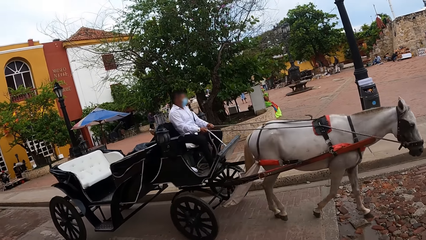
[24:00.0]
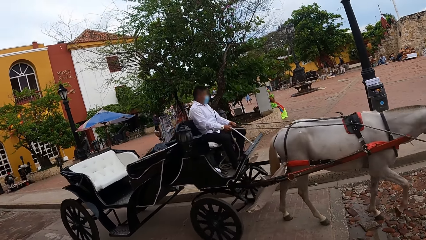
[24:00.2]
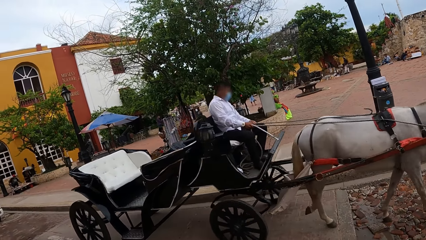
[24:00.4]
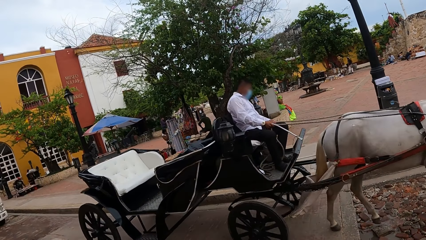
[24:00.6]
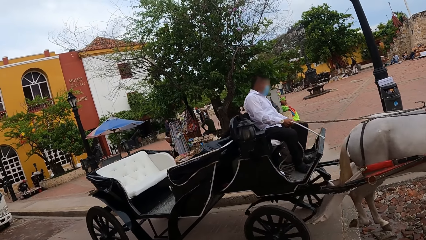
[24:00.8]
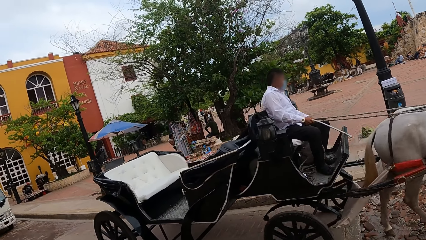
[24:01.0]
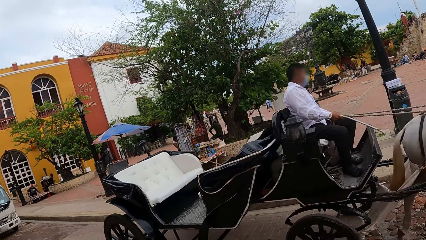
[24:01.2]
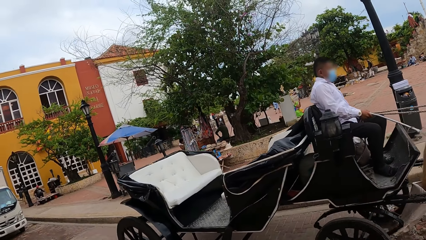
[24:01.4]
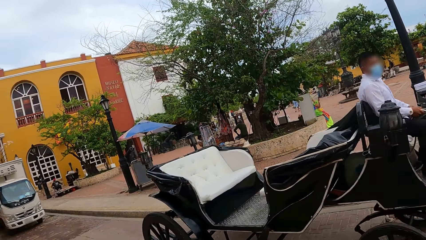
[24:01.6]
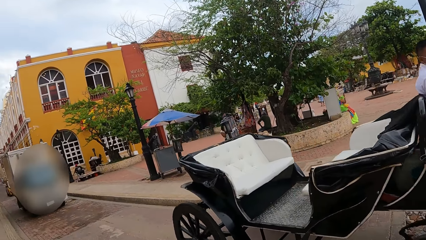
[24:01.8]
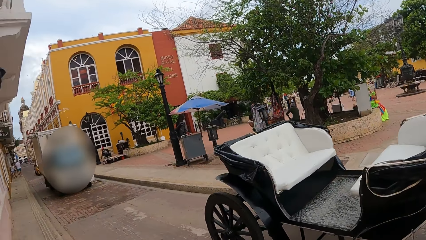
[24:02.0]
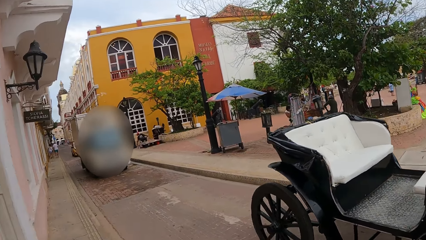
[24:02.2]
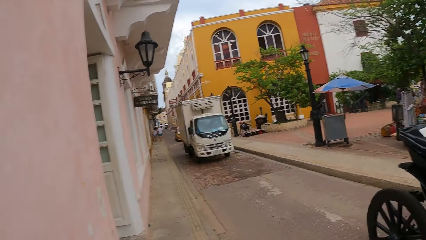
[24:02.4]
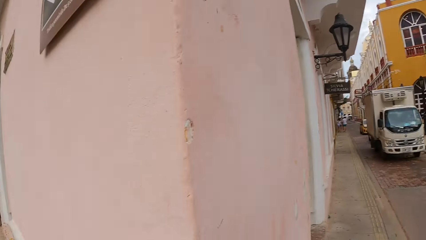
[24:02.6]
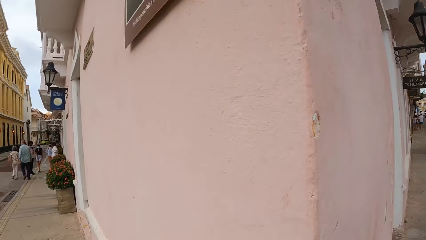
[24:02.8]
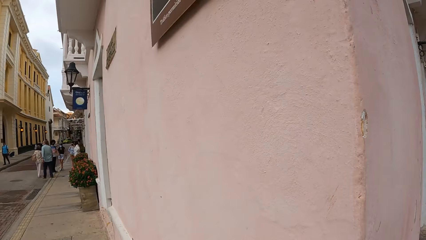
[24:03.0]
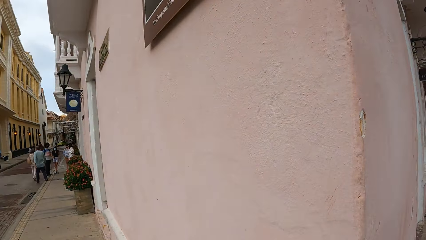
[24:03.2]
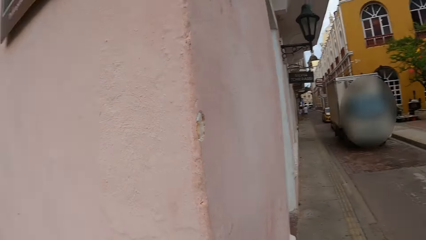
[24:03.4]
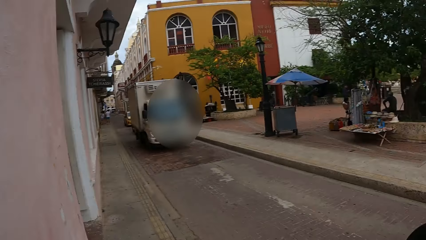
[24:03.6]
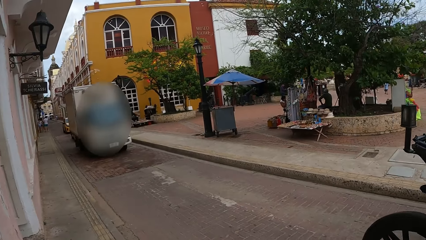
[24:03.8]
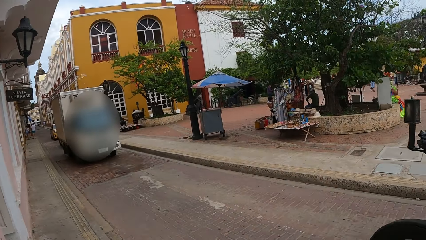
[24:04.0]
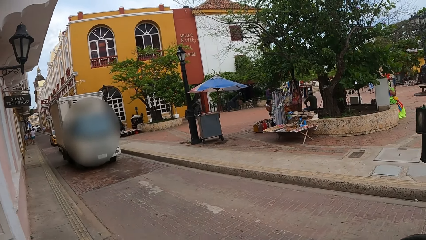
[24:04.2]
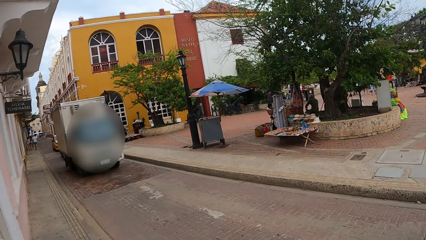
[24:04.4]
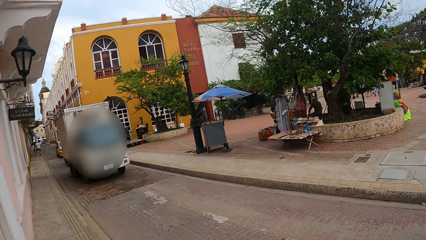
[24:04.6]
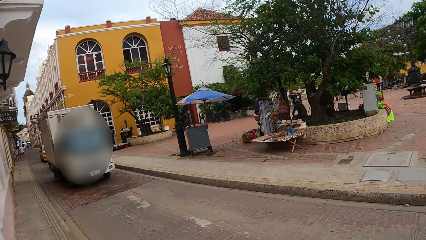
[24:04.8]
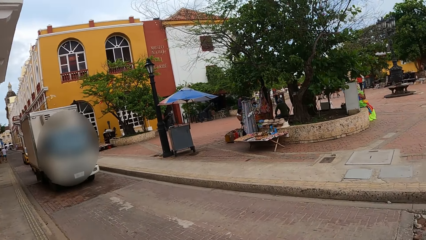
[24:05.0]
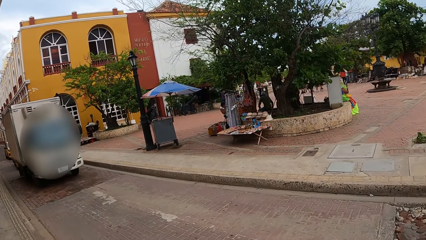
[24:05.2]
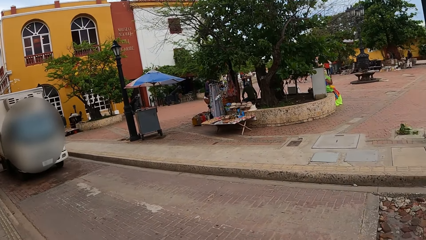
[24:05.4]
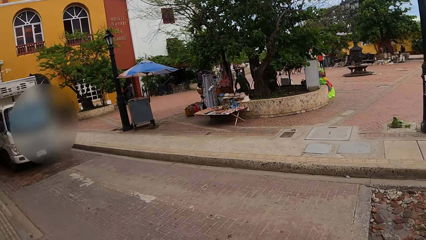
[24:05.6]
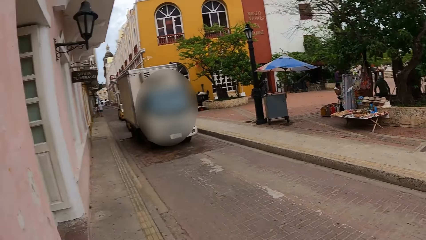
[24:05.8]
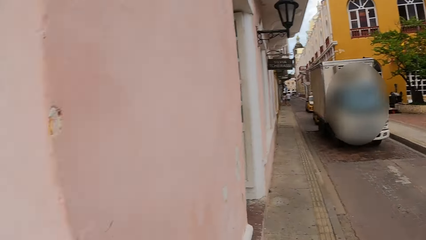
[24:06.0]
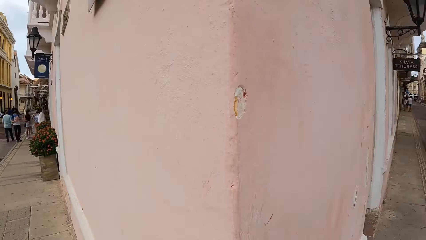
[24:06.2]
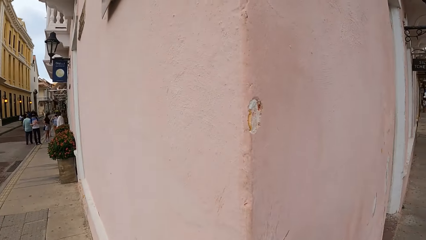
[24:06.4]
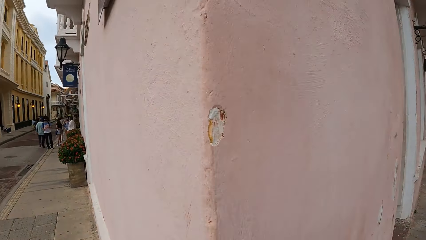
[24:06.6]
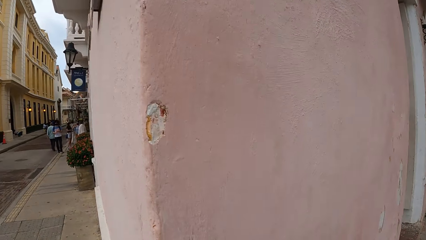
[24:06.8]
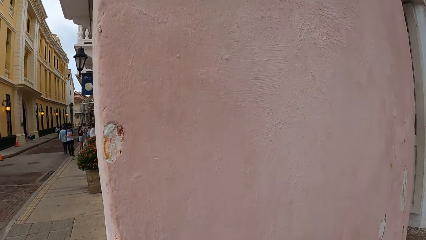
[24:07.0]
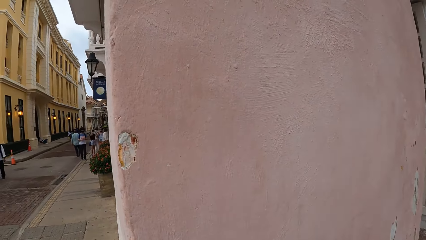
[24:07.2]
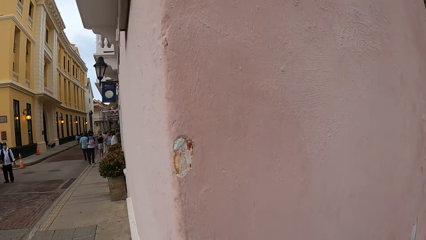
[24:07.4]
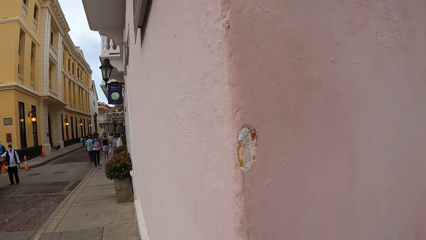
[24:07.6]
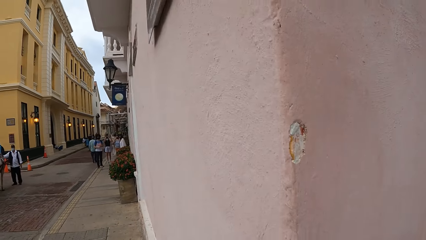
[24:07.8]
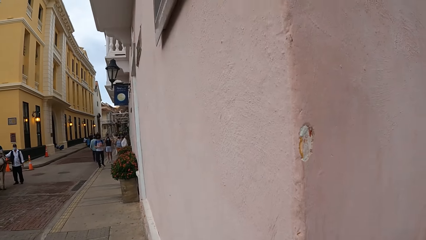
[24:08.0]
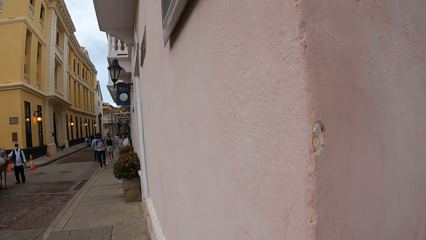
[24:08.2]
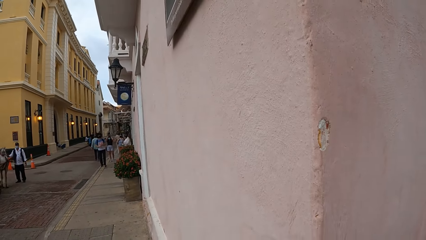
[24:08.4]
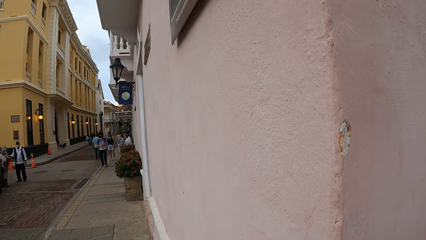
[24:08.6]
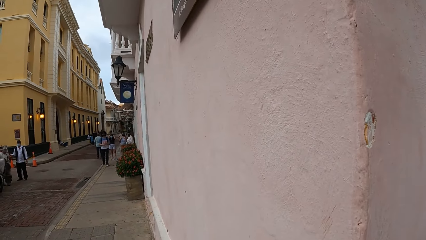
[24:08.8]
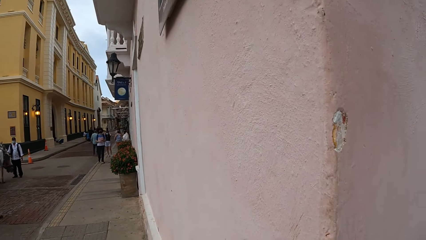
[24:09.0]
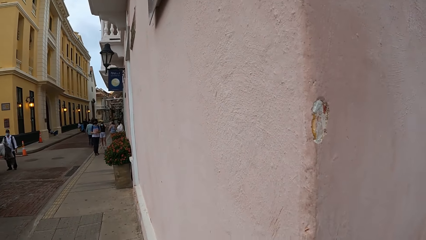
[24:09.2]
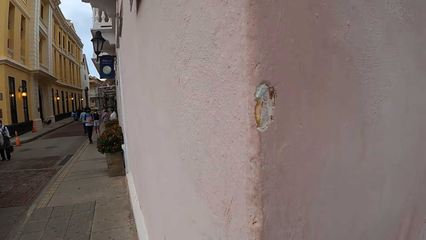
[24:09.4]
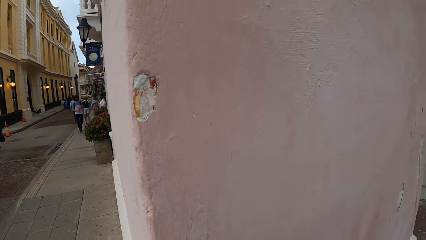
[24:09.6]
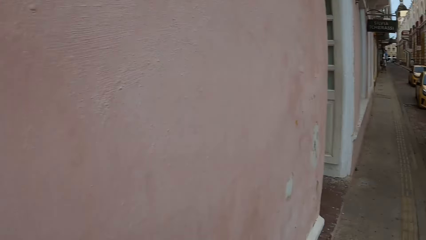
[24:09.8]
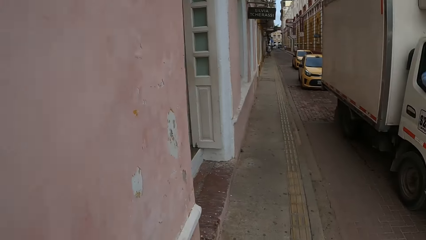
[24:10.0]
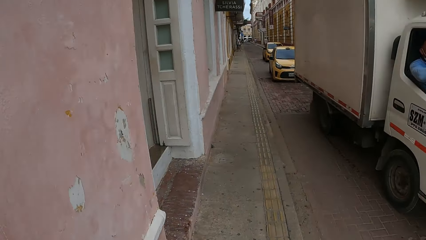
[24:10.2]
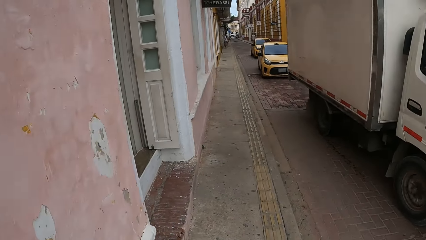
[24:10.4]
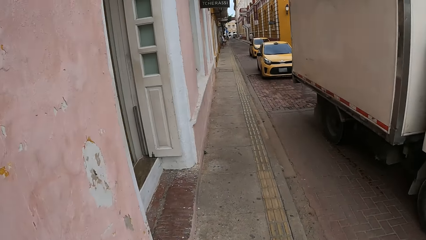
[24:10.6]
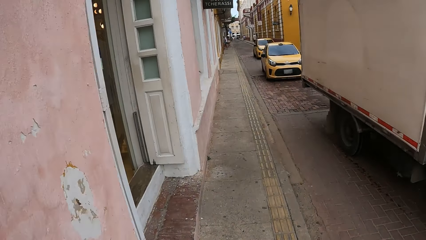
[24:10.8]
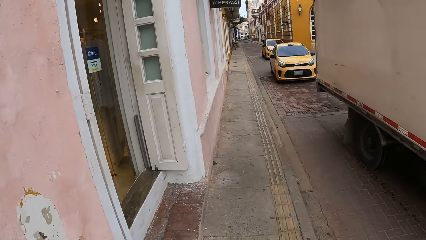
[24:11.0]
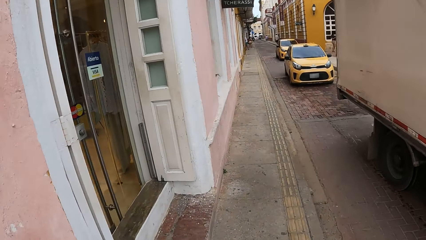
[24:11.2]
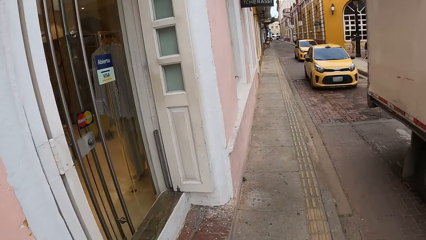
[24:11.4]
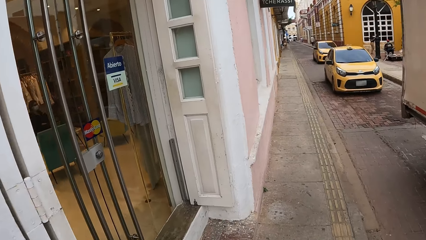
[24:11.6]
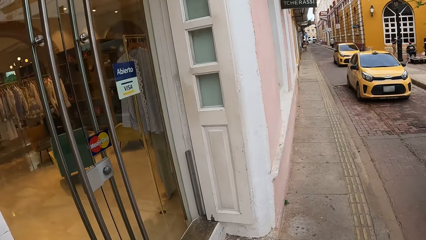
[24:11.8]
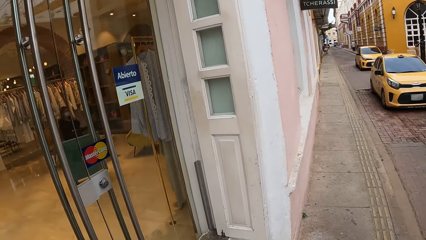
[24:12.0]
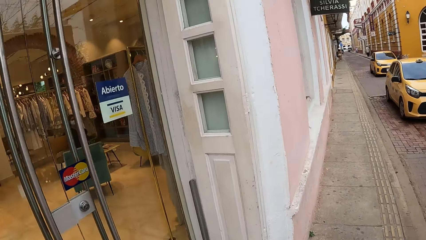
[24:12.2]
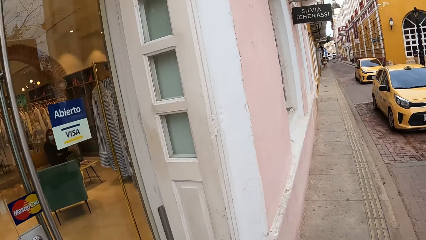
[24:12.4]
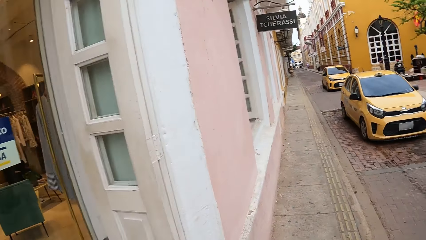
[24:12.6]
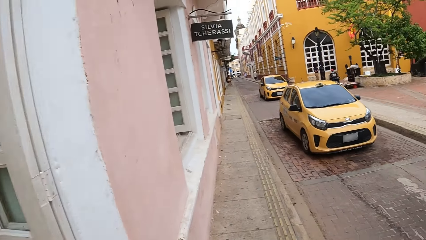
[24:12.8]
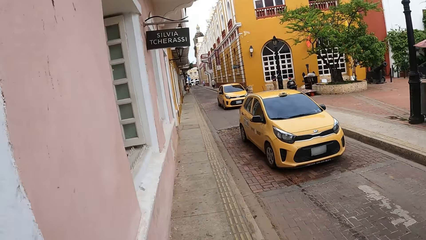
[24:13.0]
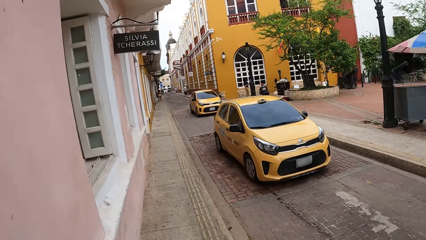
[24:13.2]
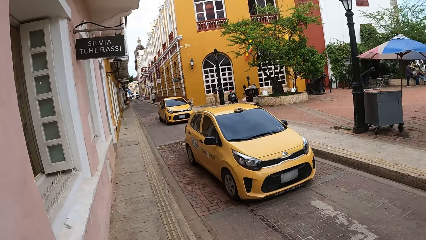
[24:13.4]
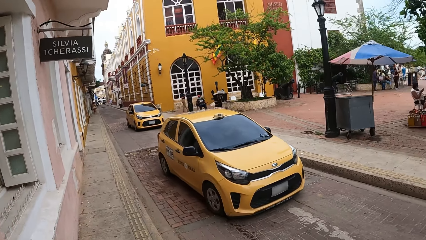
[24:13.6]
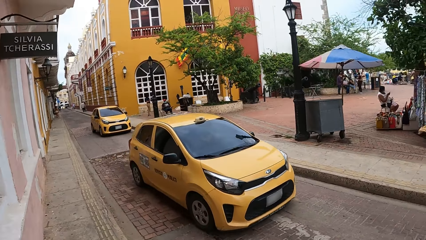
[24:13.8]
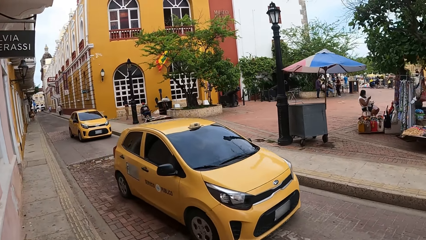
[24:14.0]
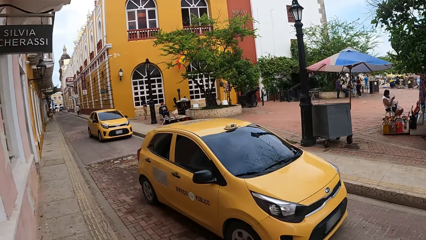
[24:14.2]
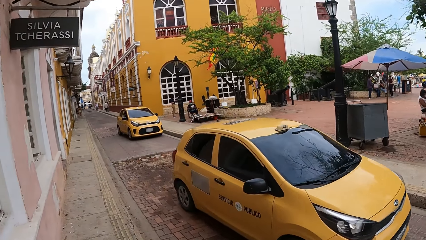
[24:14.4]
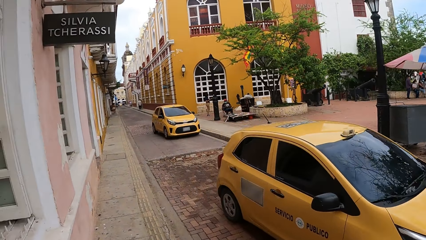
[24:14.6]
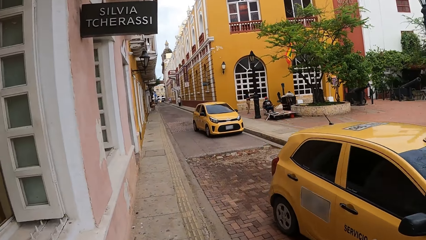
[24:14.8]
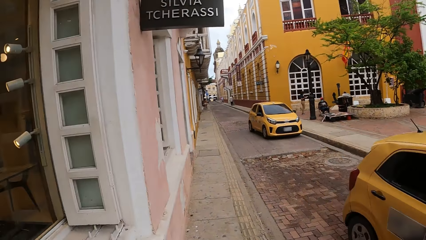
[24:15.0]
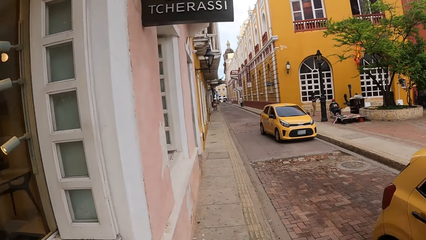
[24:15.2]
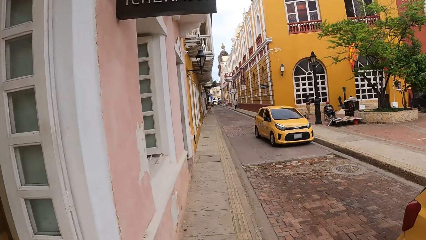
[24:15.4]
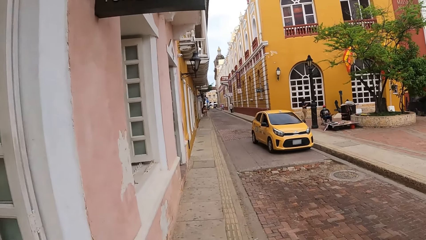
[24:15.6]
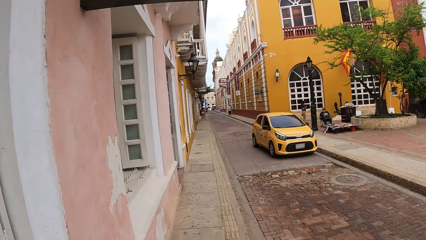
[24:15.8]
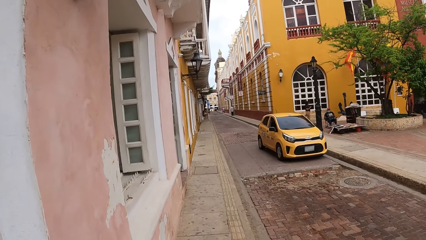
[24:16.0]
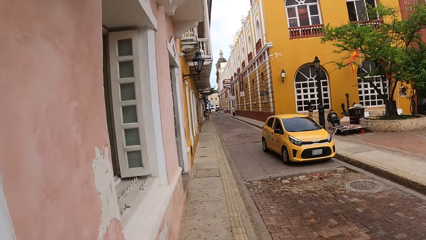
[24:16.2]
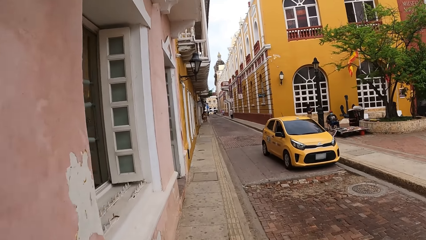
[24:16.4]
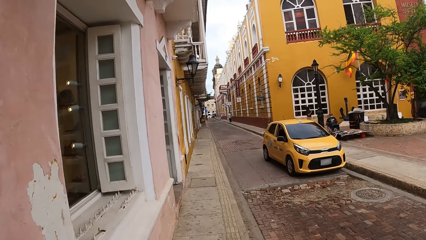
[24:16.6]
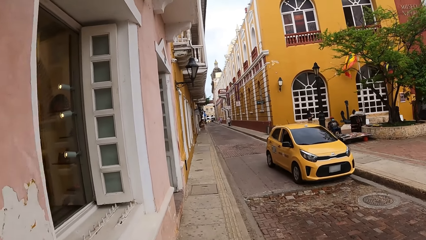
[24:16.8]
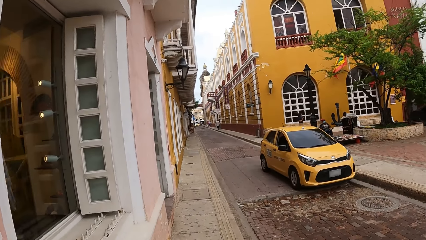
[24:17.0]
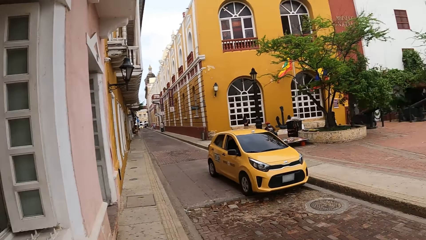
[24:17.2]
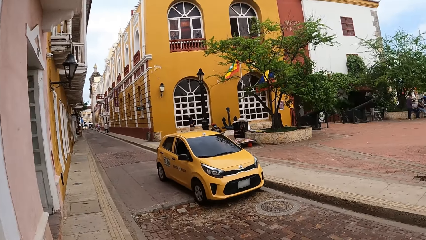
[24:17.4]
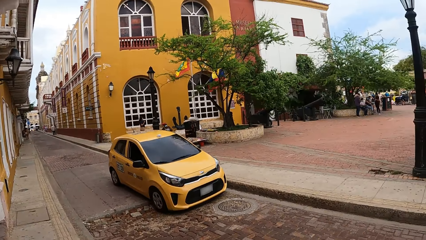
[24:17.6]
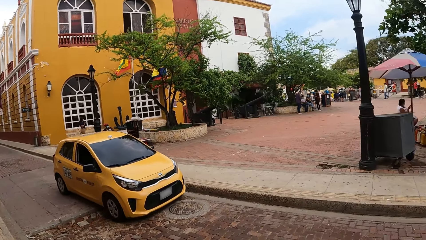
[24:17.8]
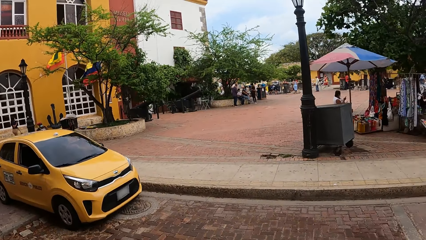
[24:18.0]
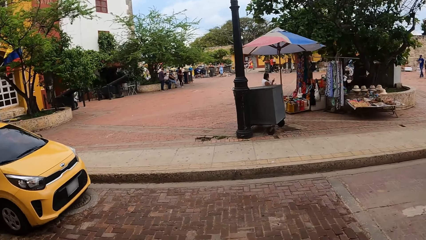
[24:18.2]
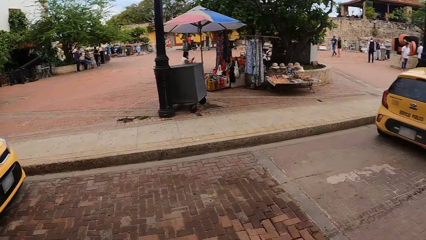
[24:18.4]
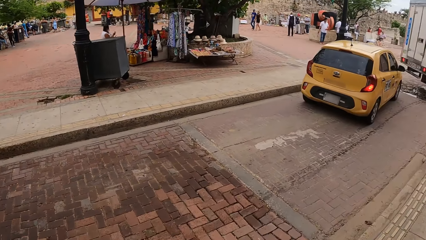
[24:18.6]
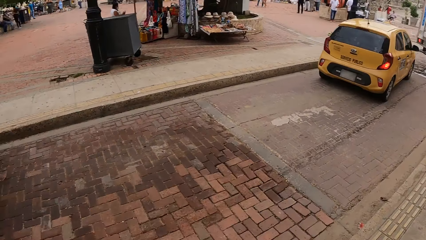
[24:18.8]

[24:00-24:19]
The camera wearer looks back. They look around the streets. They walk along the pavement.
